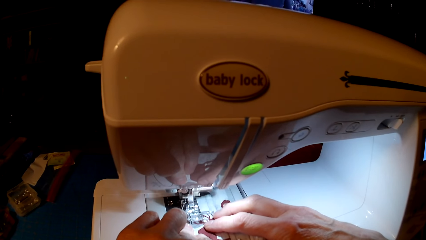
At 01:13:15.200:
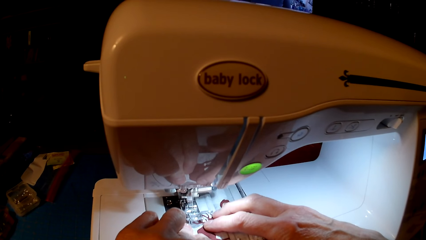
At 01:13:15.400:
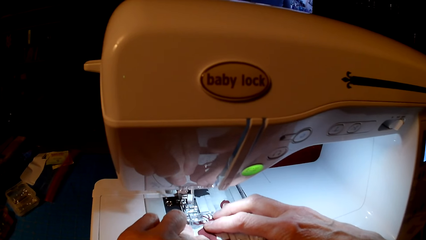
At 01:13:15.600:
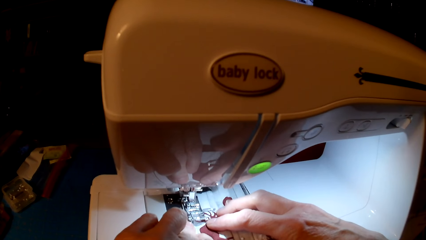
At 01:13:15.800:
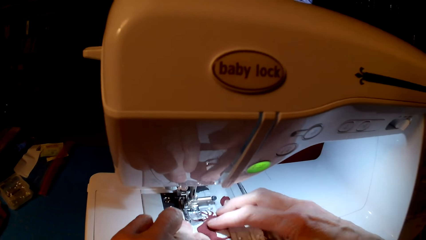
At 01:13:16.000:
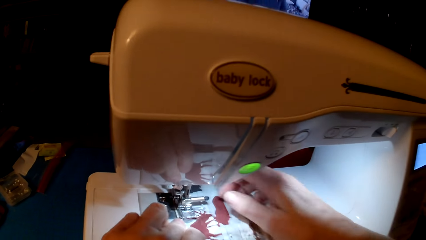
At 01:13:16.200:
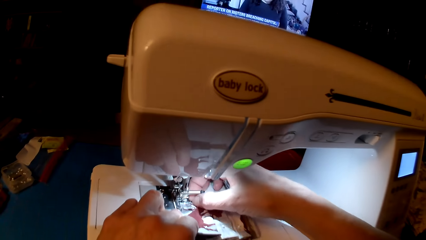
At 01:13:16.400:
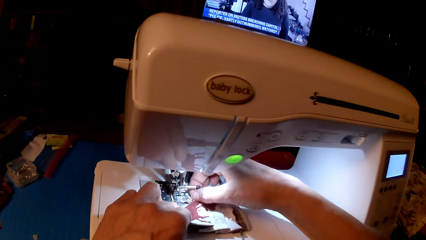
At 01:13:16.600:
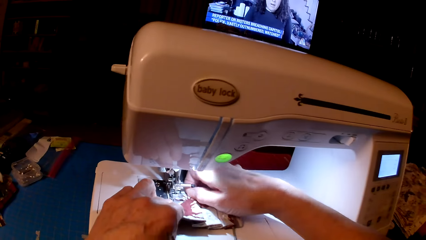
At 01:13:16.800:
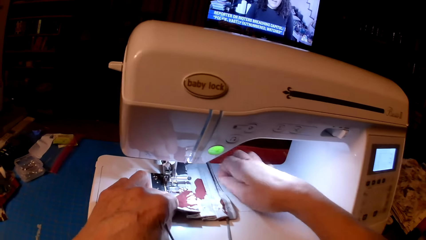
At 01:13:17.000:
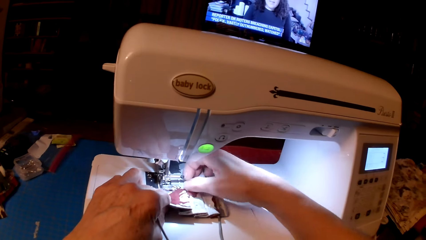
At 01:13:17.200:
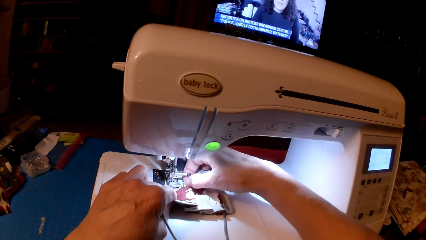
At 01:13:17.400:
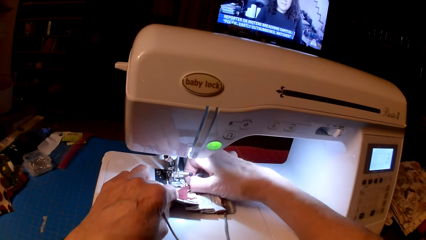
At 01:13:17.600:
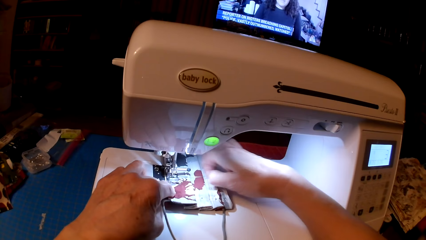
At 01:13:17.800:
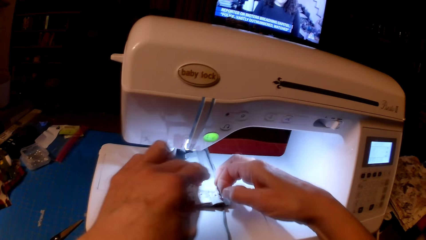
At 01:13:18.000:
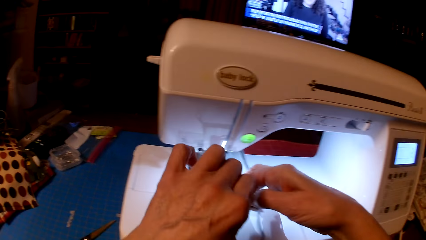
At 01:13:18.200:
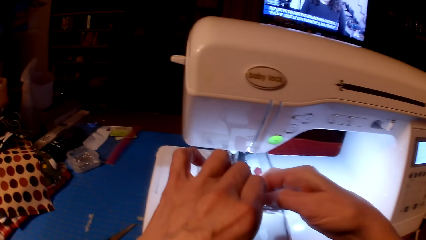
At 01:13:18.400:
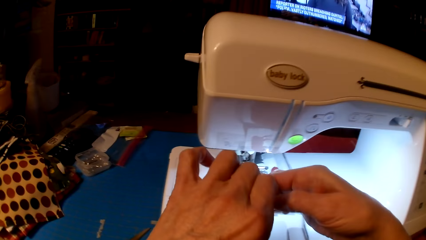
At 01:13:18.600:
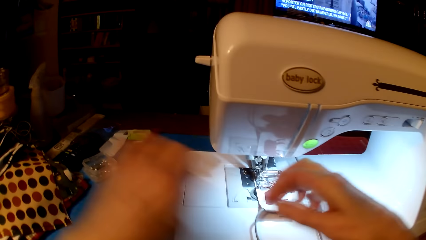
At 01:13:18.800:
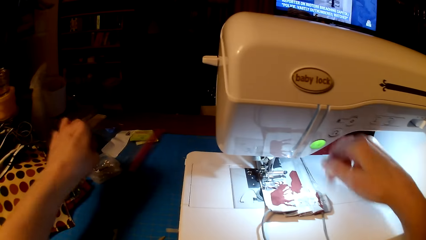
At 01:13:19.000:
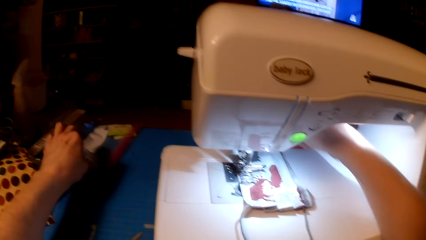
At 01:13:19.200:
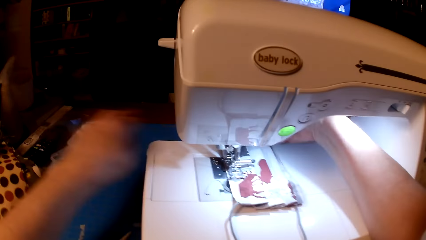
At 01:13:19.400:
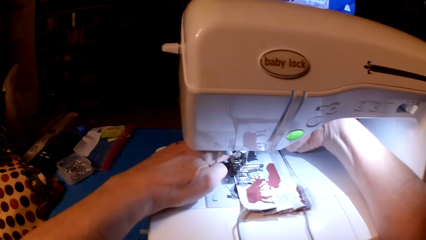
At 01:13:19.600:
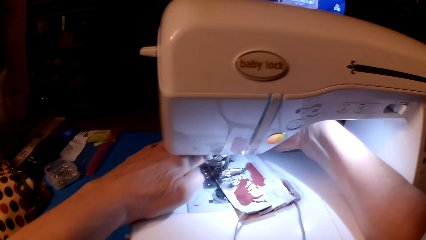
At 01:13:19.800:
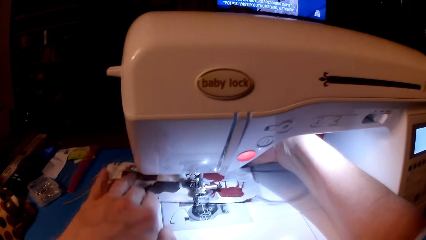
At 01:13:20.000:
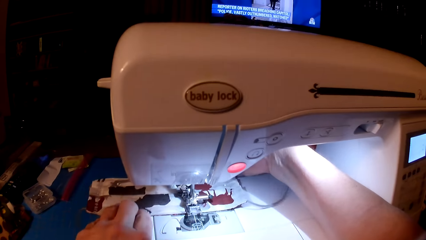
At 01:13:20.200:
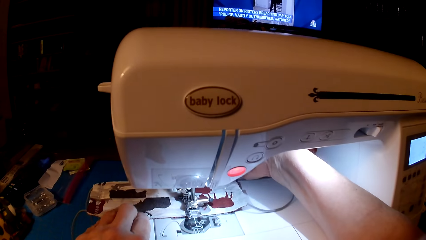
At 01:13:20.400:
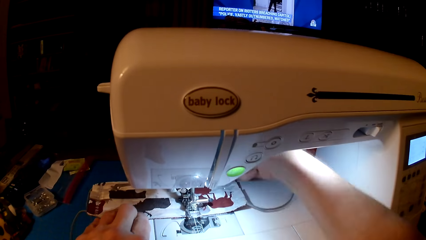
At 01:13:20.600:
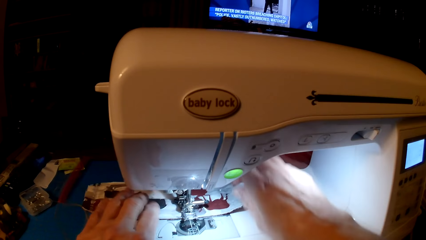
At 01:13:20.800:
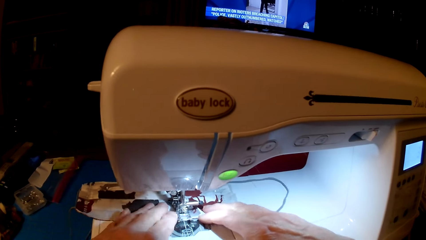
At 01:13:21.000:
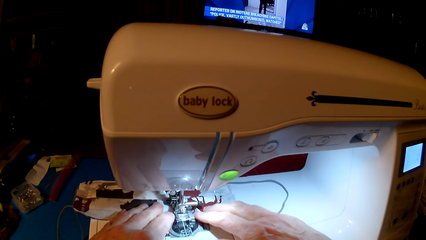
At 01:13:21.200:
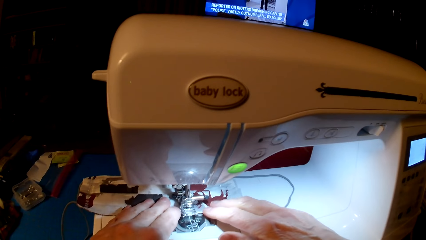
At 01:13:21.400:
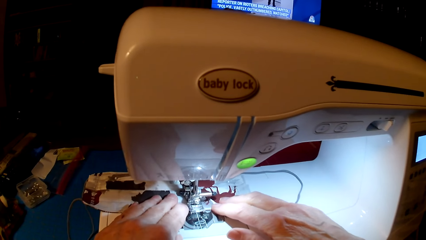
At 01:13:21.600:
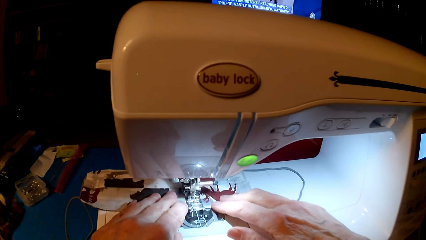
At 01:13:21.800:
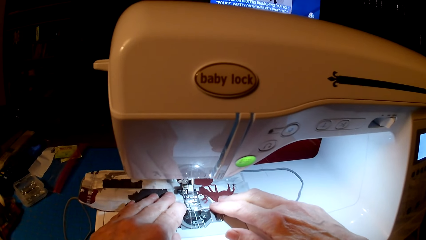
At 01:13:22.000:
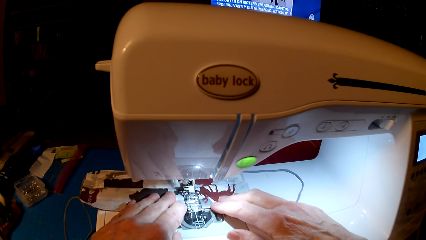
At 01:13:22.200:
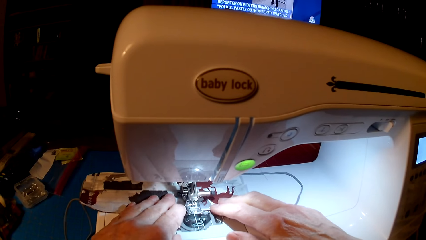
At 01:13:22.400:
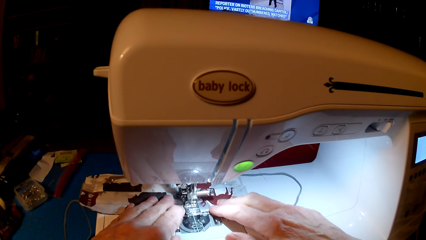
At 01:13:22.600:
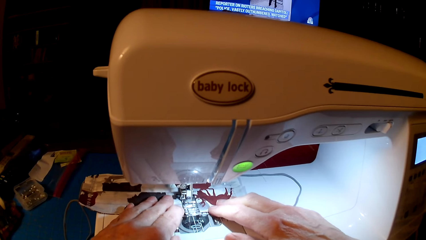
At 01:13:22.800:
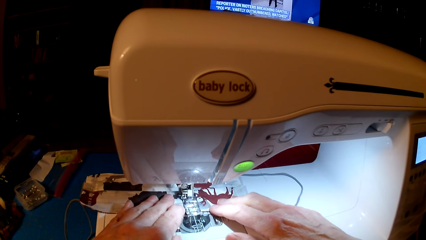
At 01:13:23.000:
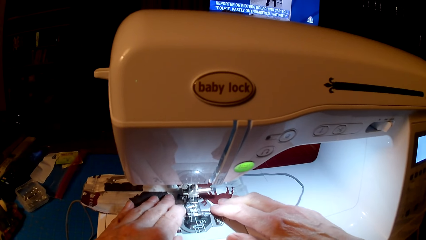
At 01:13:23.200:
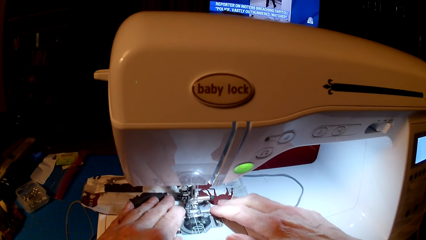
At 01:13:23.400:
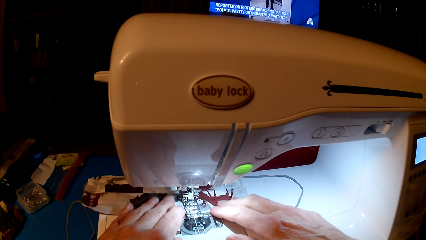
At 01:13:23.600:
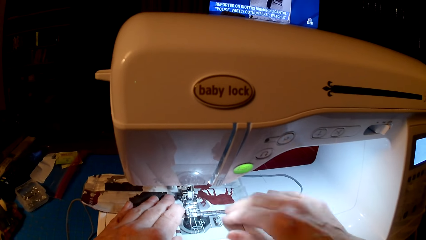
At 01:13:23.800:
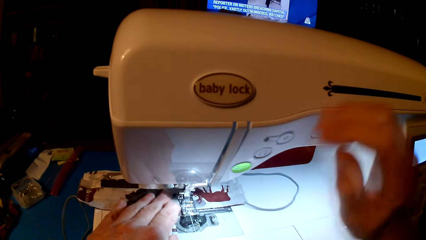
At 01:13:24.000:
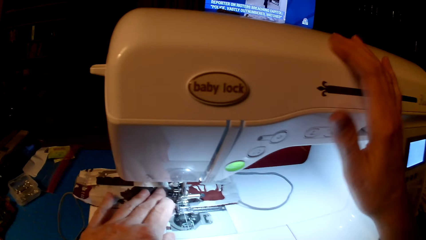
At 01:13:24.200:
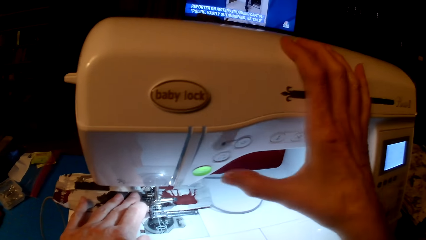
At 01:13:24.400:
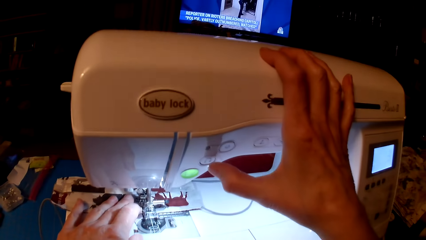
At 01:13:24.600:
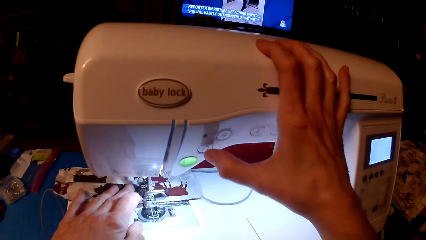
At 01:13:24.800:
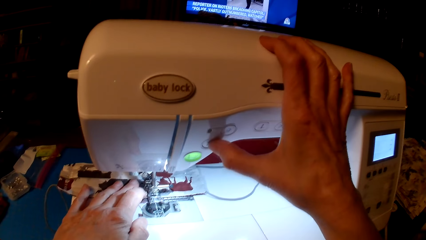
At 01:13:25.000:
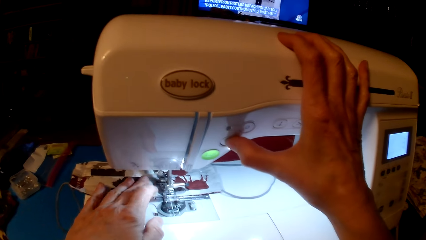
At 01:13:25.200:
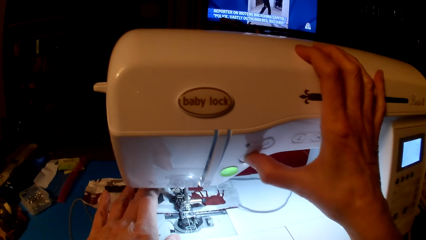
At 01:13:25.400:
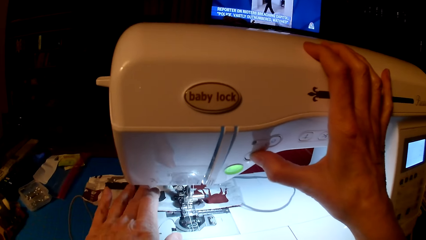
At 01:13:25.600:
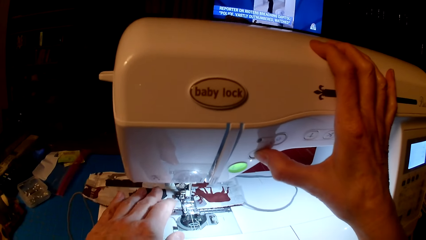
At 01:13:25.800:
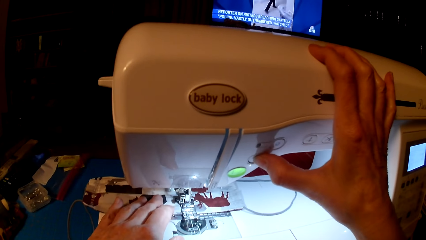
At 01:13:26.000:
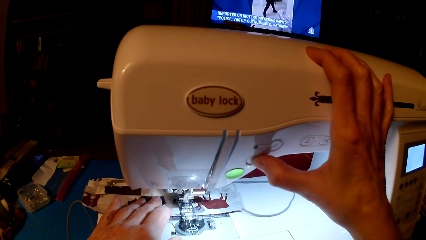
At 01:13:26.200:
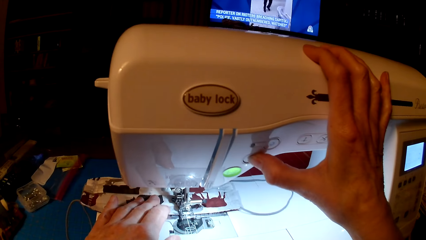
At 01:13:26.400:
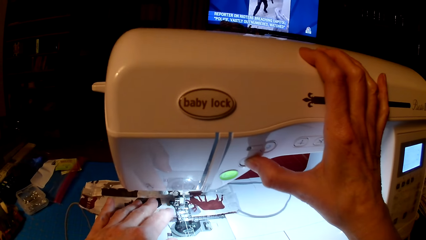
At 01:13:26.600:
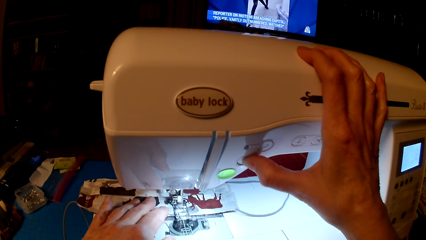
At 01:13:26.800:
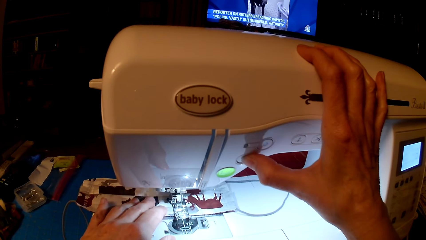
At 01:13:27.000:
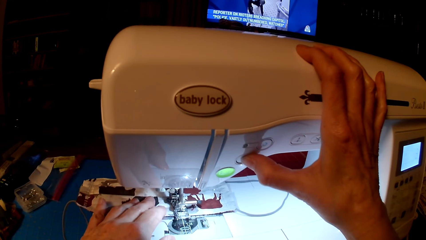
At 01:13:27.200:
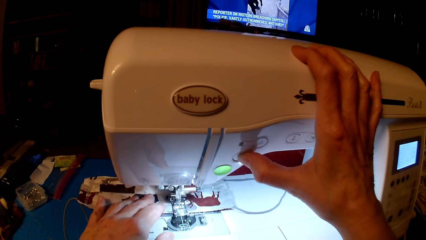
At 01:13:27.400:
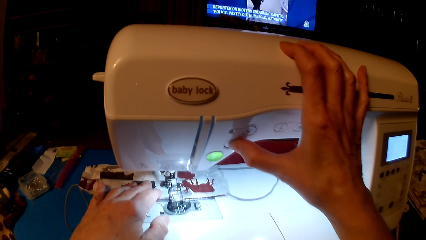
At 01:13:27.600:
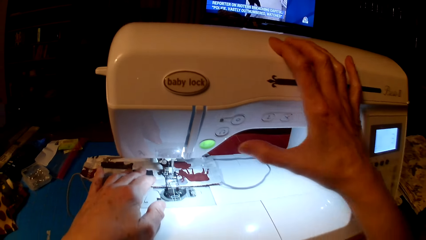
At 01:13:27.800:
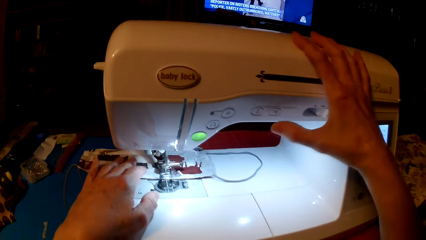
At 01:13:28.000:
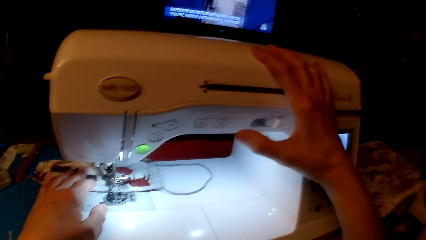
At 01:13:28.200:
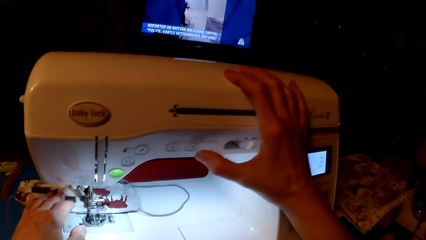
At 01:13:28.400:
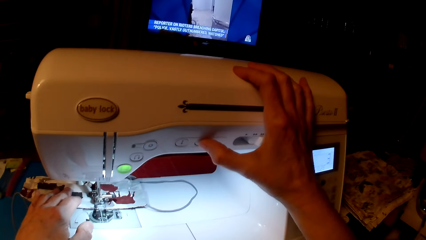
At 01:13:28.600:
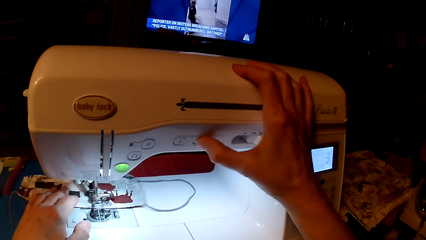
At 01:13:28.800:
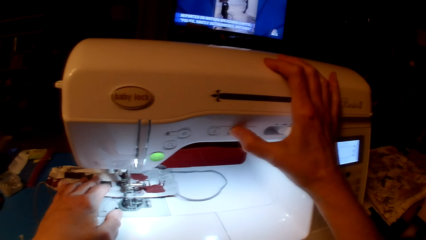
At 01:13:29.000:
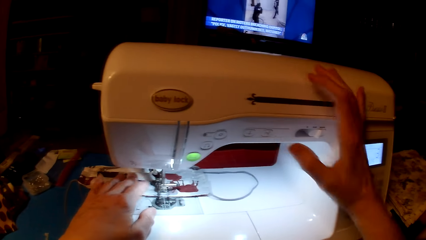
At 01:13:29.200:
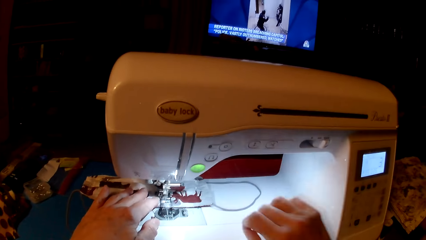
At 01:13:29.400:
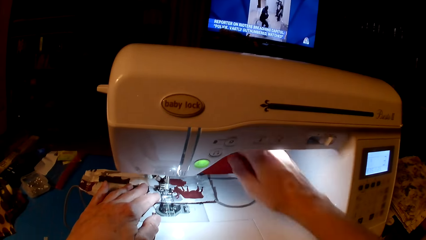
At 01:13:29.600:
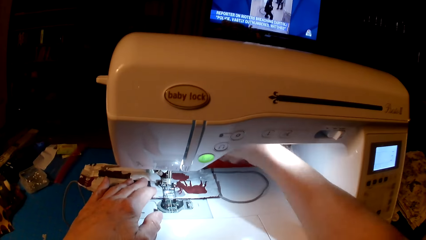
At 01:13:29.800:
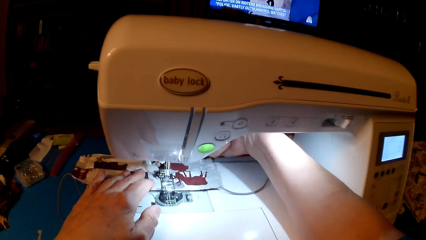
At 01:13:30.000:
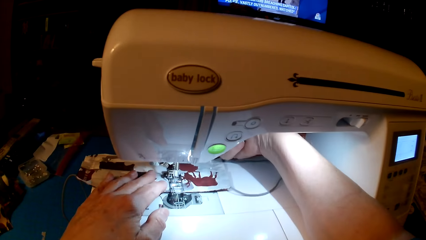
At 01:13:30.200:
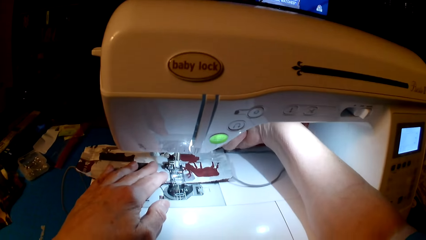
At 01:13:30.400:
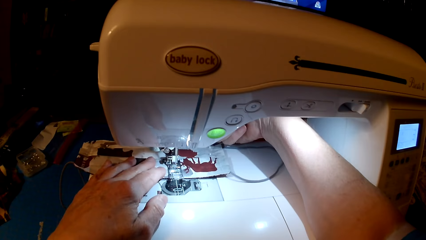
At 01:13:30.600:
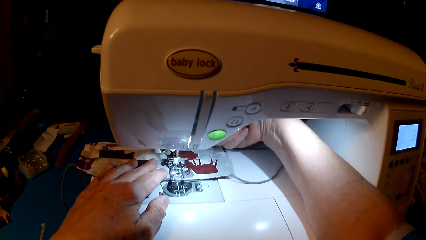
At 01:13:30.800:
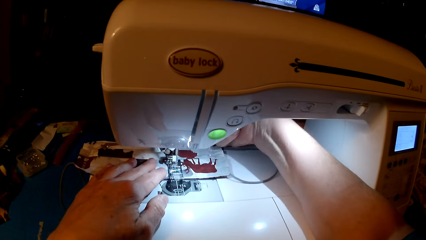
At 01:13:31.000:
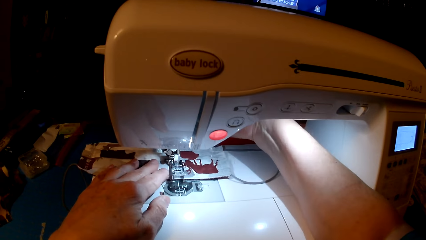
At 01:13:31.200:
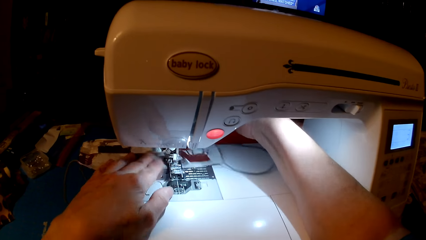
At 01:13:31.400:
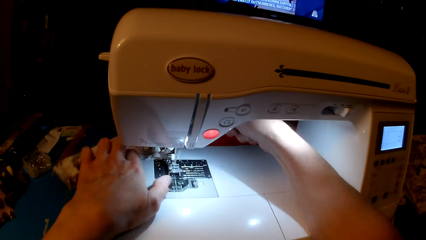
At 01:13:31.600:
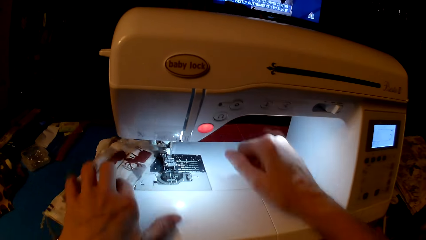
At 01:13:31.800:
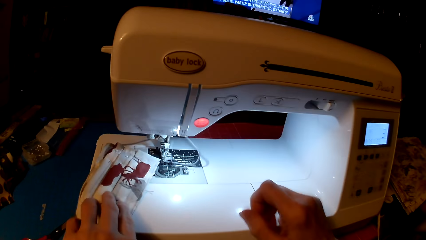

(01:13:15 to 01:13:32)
The camera wearer rolls the fabric on the sewing machine. They sew the fabric with the sewing machine. They press the sewing machine.
